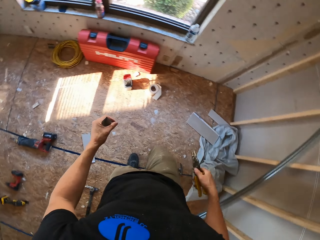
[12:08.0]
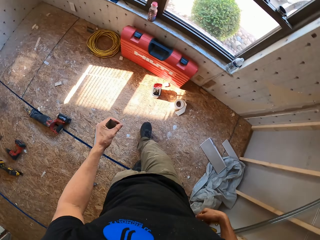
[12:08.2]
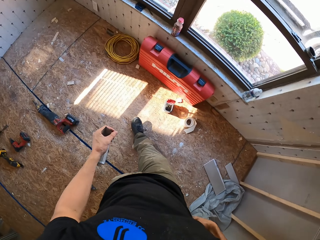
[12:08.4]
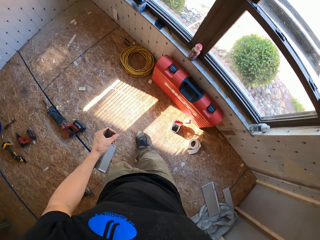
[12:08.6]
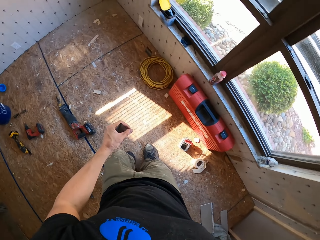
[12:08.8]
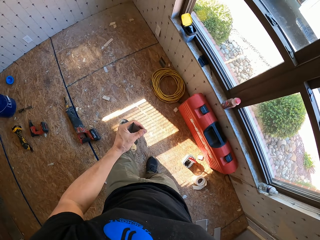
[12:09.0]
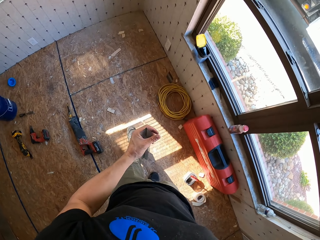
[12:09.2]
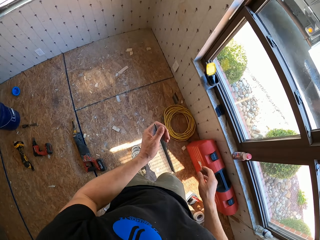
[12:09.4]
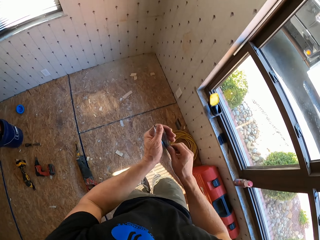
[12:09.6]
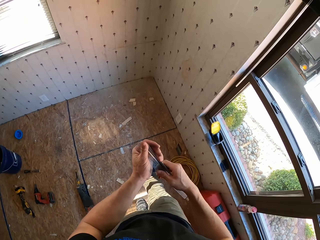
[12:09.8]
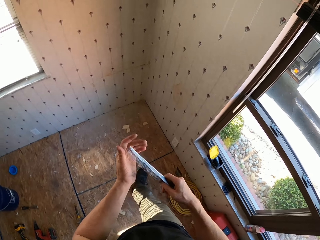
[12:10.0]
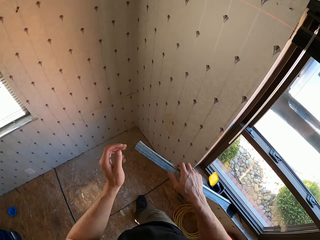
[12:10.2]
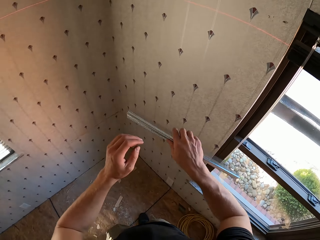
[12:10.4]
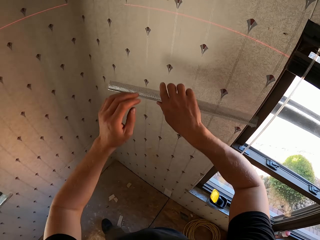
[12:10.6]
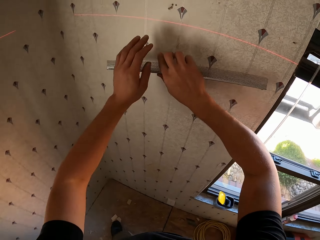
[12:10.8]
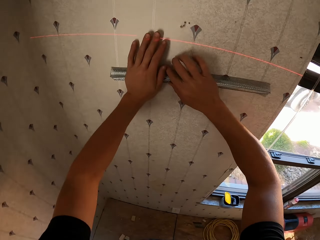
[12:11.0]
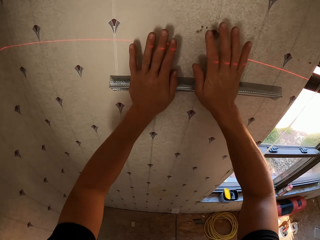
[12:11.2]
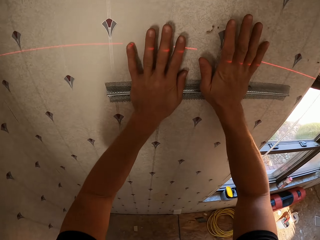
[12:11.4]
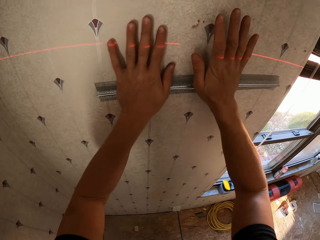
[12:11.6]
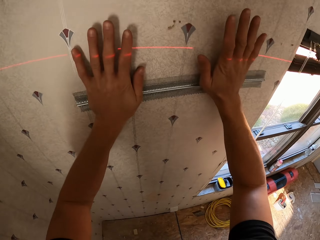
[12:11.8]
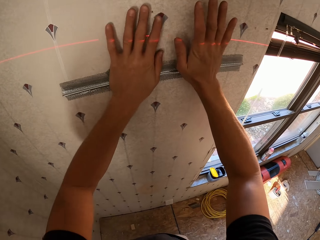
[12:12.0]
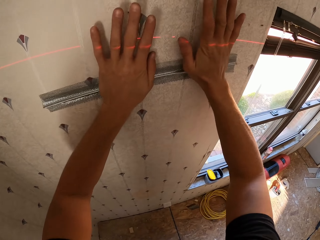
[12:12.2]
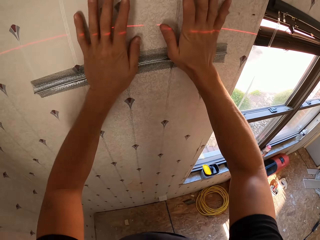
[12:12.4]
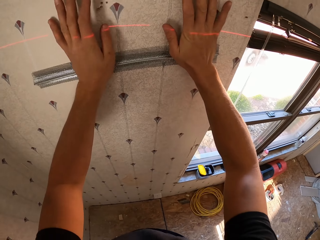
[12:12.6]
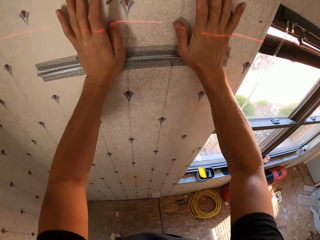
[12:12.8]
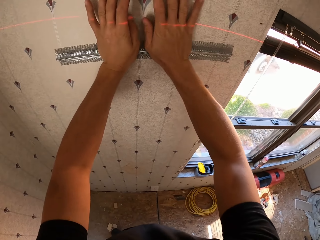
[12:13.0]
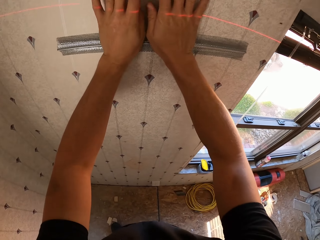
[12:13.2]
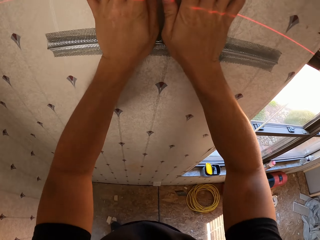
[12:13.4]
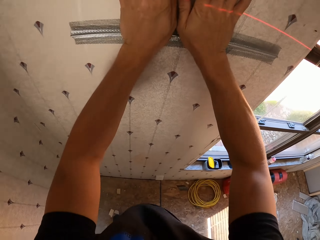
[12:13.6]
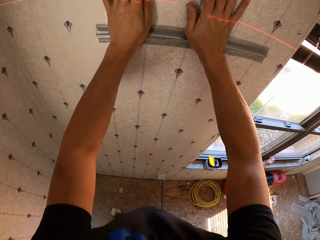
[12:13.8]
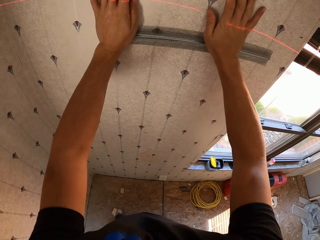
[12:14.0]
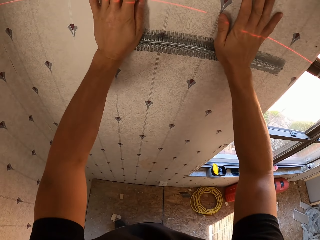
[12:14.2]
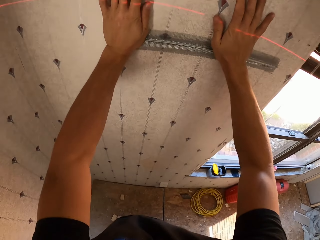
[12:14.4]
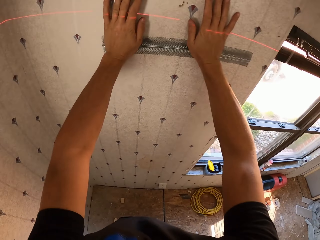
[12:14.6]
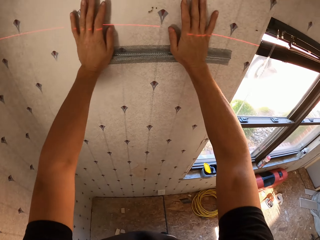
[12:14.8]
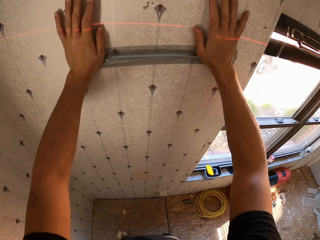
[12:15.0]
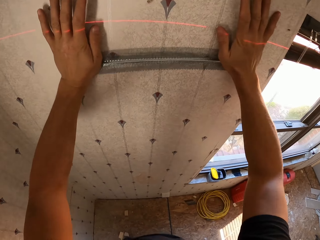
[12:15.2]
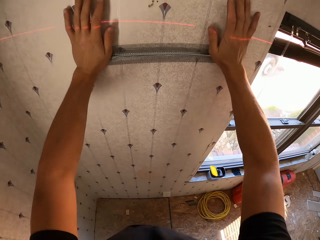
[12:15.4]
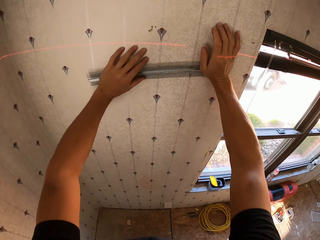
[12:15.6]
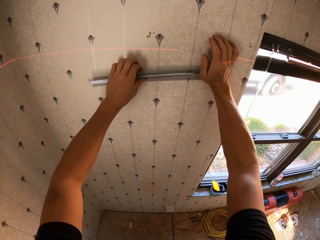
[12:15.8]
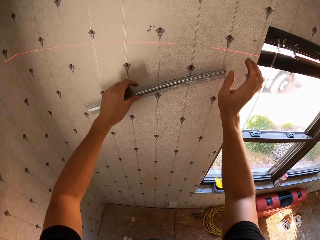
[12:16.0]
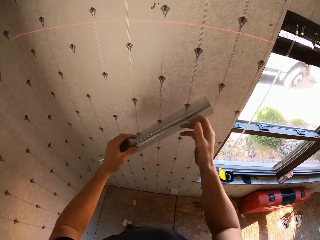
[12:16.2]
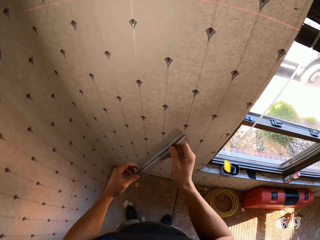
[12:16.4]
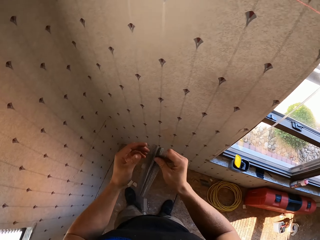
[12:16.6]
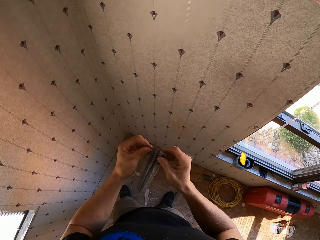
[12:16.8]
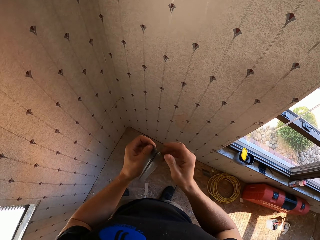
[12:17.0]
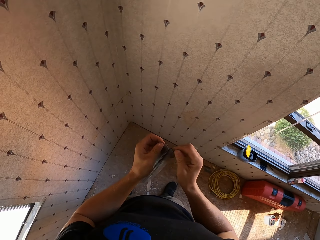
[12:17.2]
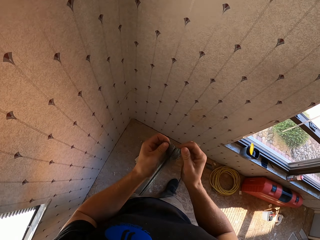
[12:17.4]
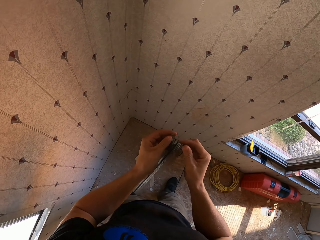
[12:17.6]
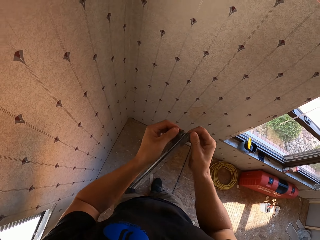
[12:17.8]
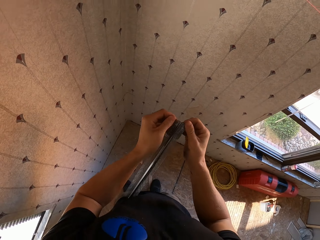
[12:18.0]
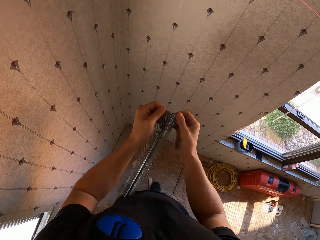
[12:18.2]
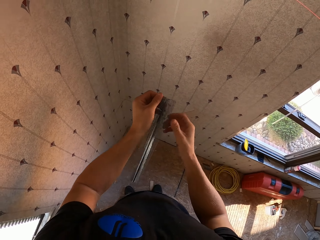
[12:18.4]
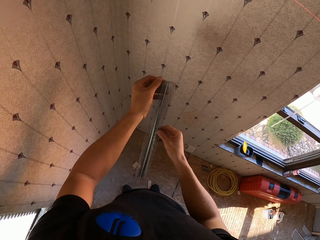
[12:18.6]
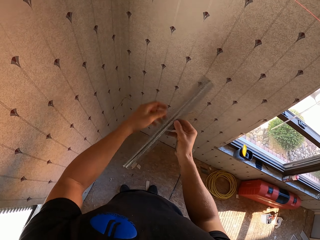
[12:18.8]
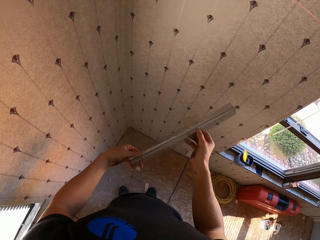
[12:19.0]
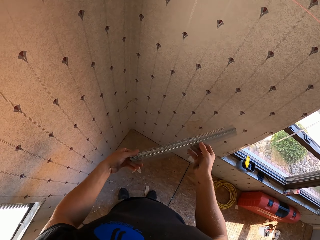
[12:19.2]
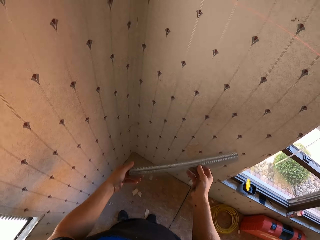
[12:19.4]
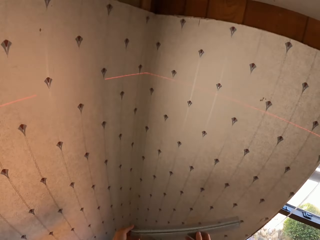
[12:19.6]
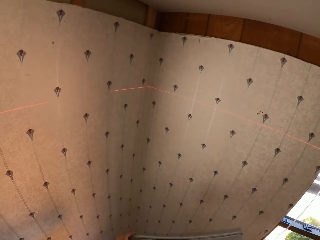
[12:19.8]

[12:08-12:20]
The camera wearer places the stainless steel wire on the wall. They walk around in the room. They adjust the mesh piece. They place a small piece of stainless steel wire on the wall. They remove the stainless steel wire from the wall.

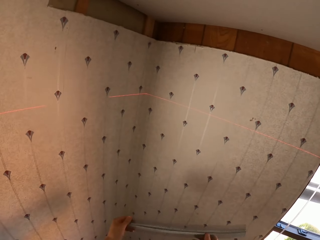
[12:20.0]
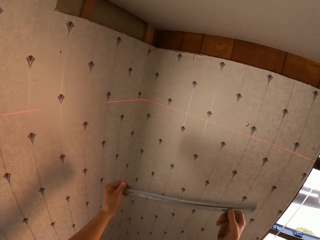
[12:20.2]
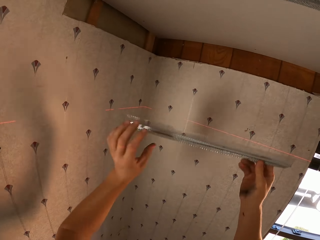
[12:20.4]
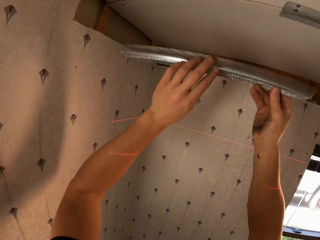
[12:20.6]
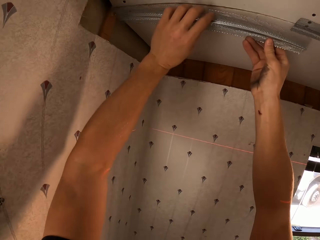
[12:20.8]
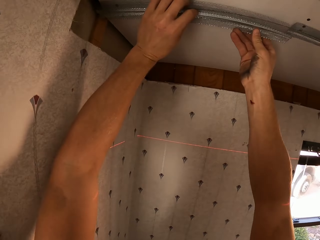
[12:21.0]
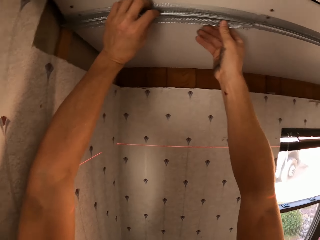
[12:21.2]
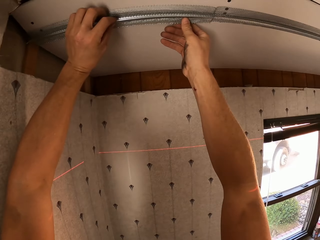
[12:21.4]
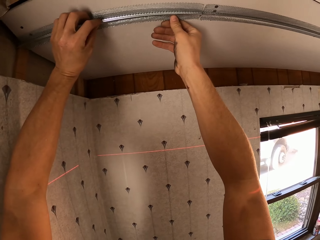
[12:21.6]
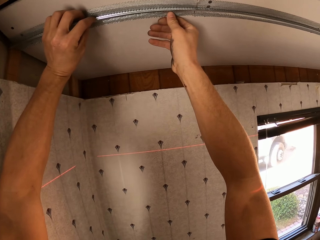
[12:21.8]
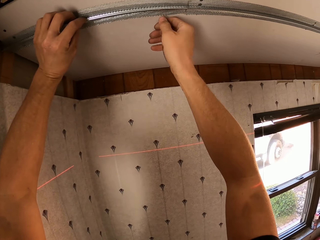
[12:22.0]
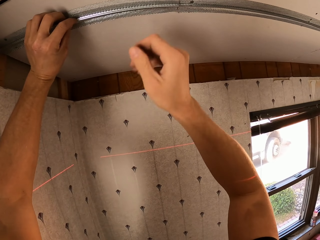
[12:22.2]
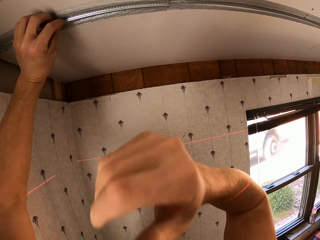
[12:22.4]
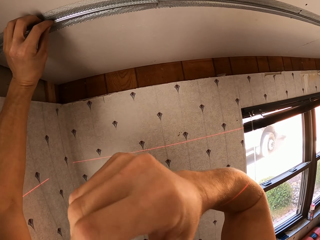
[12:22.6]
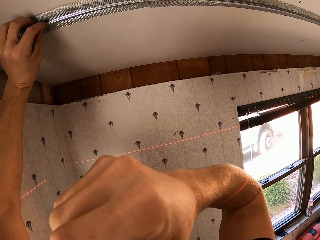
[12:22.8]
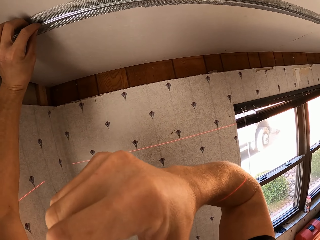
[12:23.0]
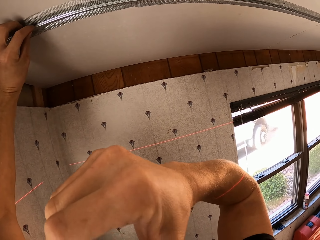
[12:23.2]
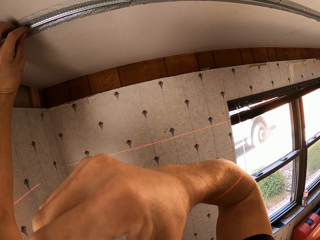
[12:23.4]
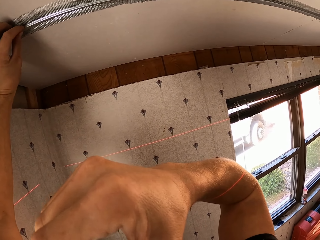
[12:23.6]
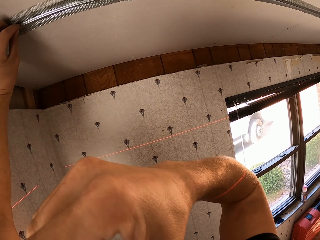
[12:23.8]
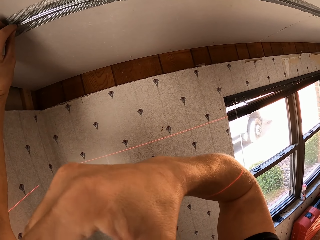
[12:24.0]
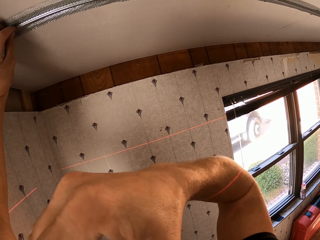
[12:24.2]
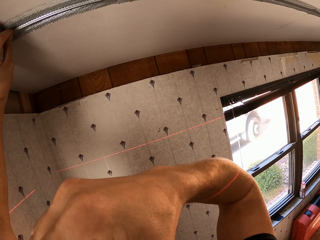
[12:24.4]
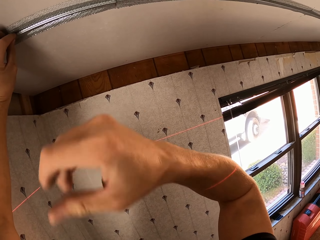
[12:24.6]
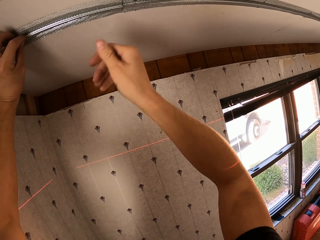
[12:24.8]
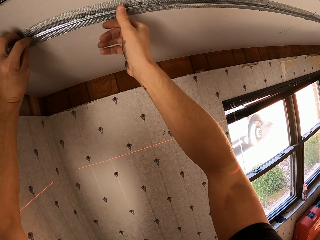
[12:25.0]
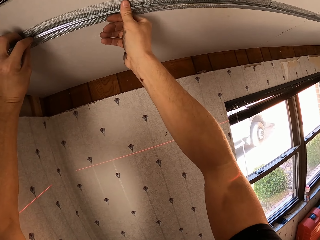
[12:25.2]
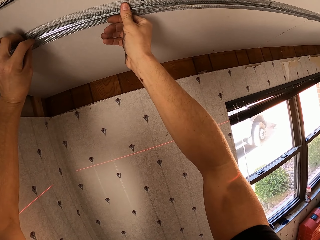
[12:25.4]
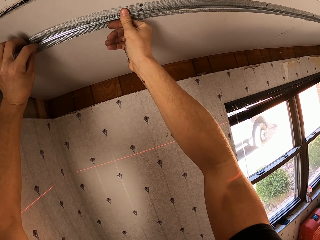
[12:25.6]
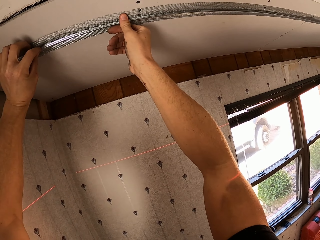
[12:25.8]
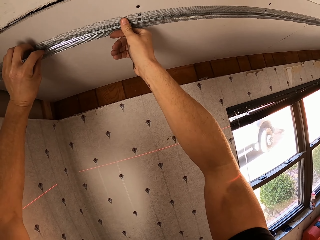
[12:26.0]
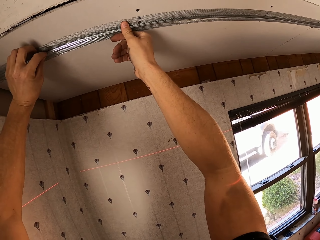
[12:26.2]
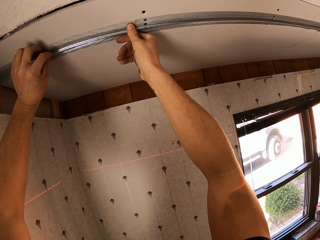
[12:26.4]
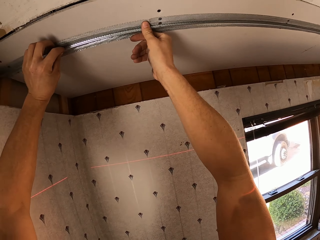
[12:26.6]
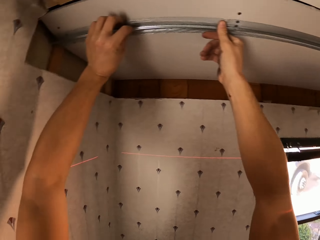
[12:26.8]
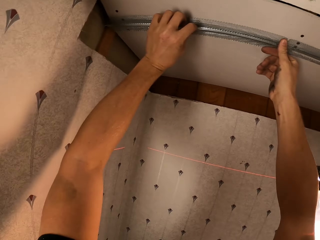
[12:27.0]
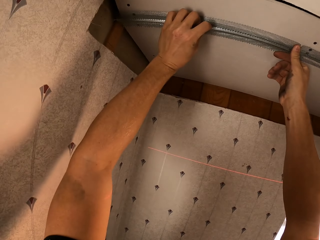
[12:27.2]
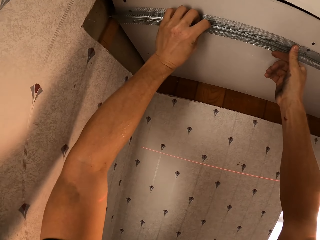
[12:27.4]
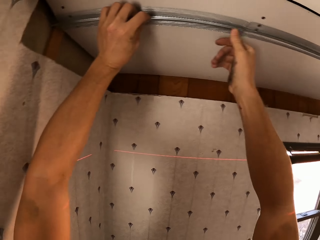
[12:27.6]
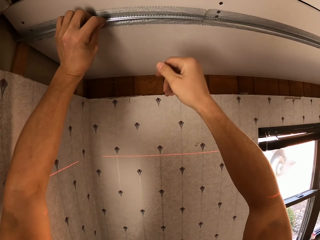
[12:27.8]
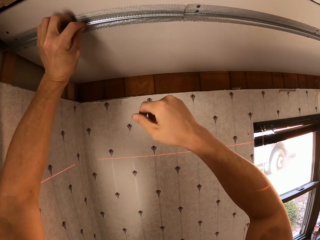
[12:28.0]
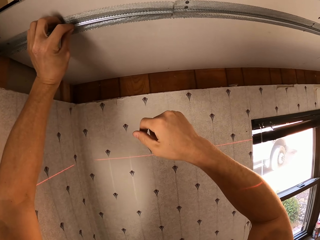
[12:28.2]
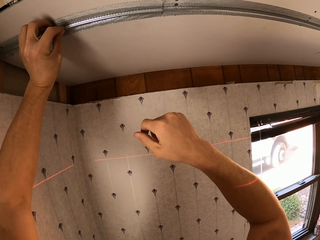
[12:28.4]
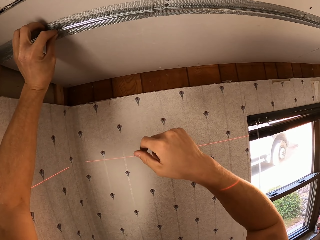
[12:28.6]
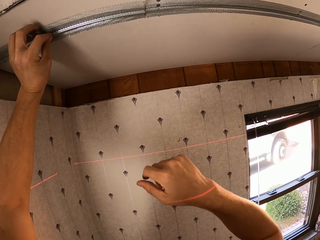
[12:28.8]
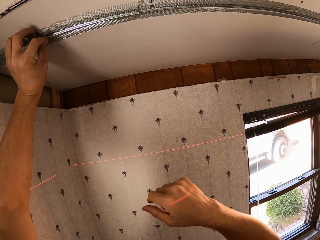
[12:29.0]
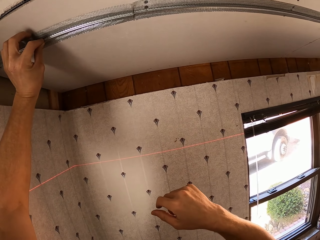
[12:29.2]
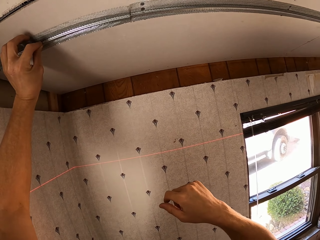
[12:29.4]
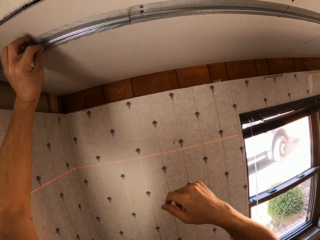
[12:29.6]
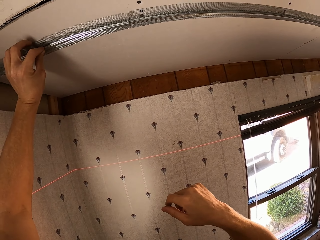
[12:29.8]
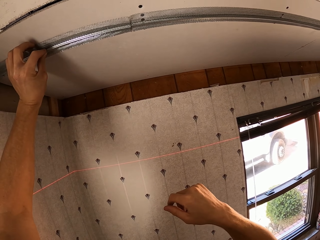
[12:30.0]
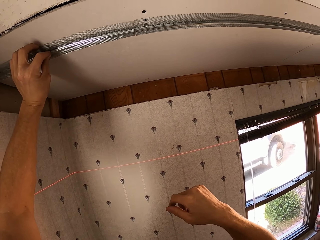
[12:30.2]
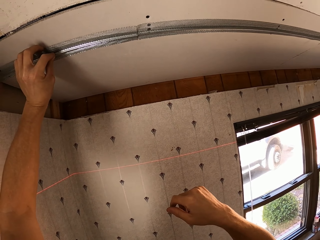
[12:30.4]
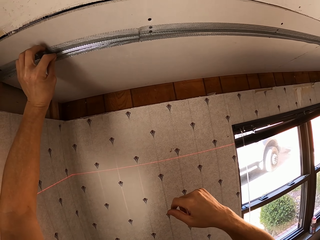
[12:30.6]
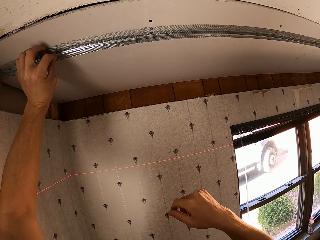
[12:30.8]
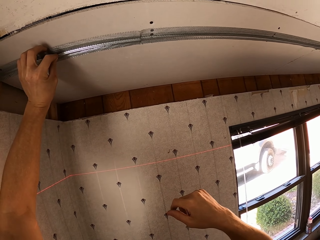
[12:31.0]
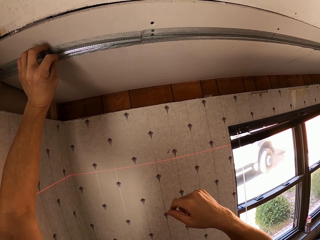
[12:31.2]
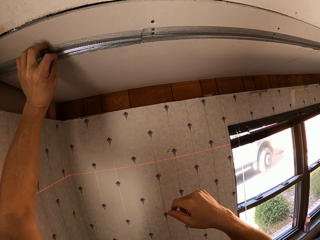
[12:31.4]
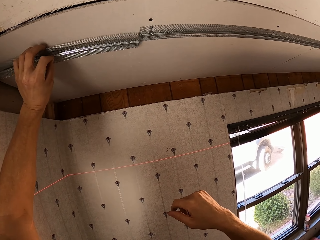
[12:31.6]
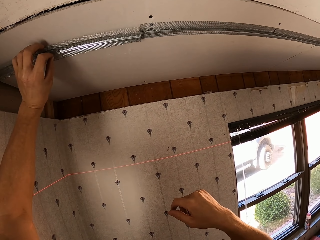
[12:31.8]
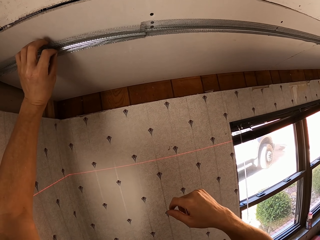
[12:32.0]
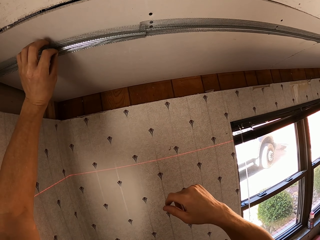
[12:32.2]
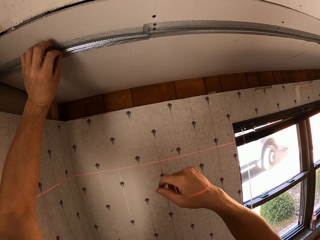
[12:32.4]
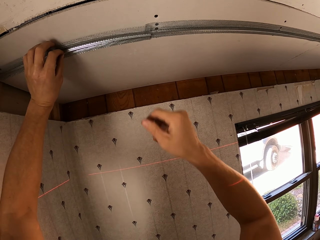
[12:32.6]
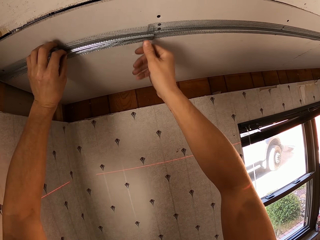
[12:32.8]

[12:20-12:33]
The camera wearer sets the mesh piece on the ceiling. They touch their face. They adjust the mesh piece on the ceiling.
